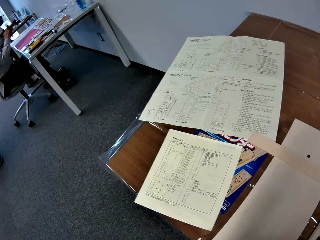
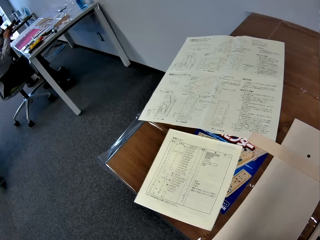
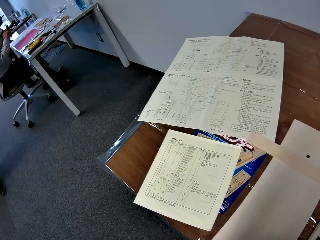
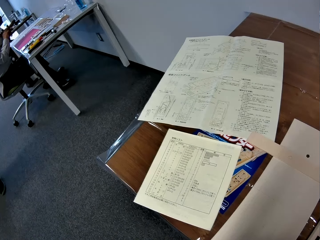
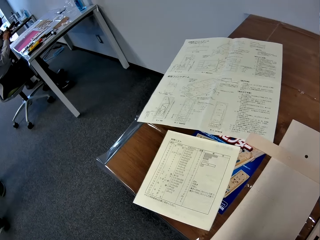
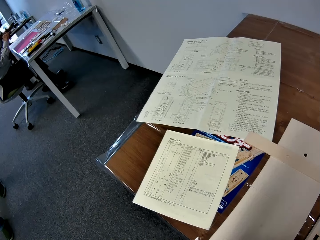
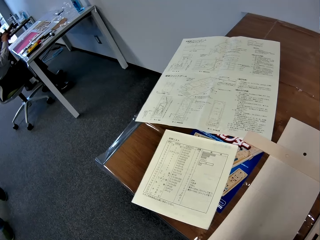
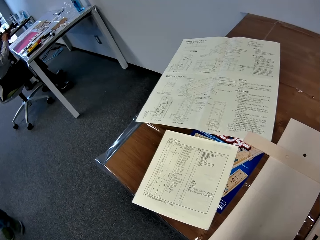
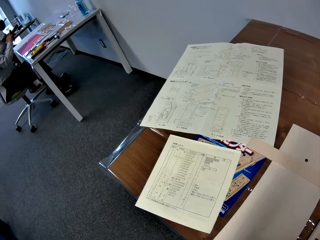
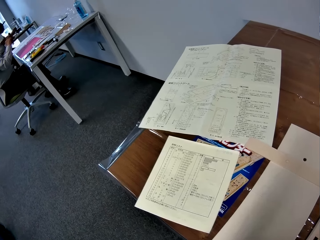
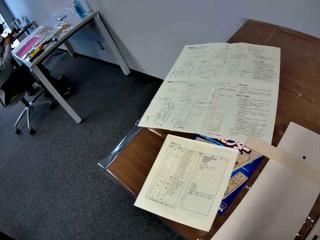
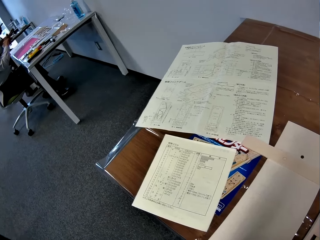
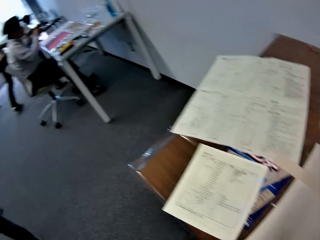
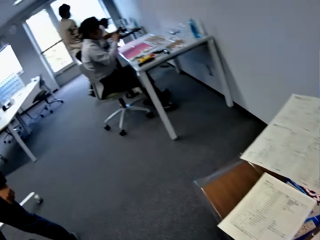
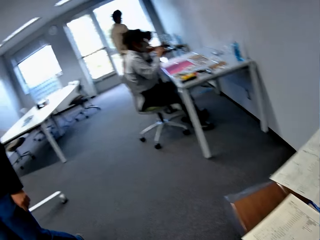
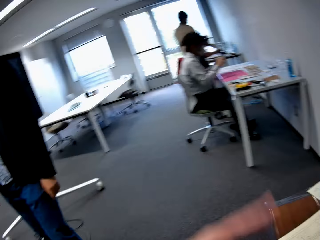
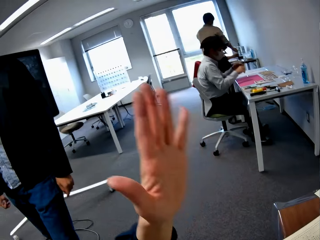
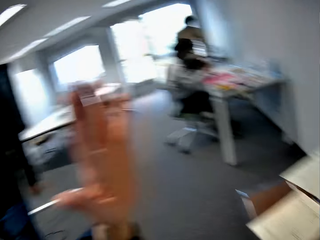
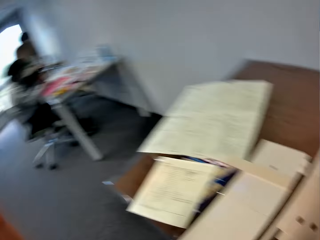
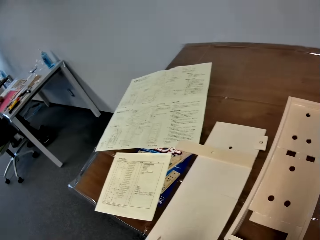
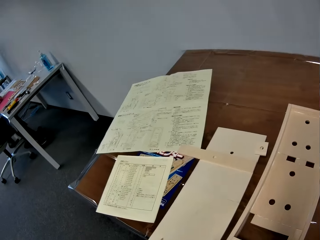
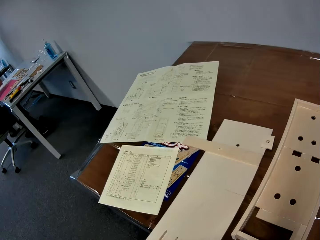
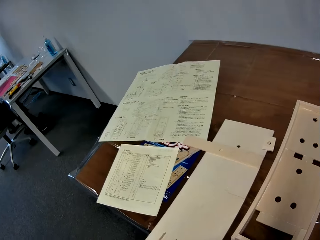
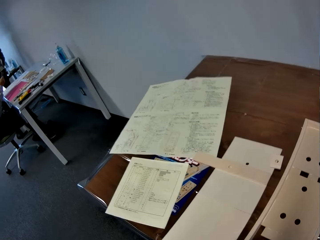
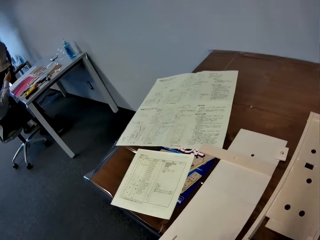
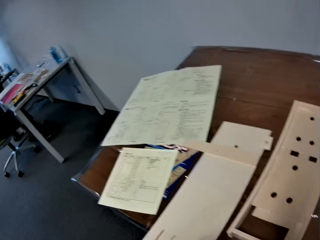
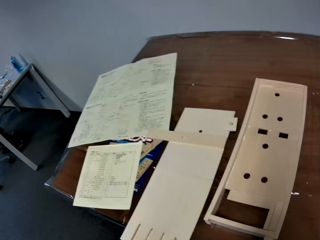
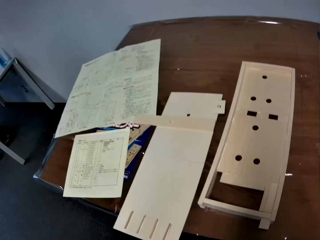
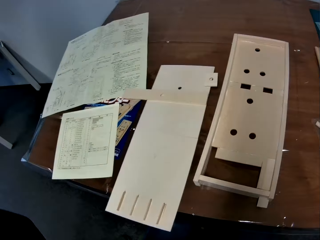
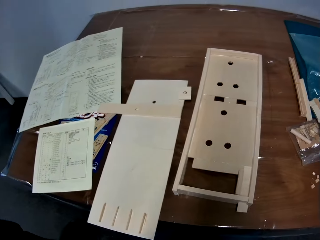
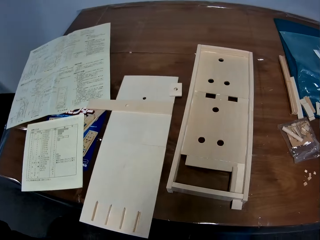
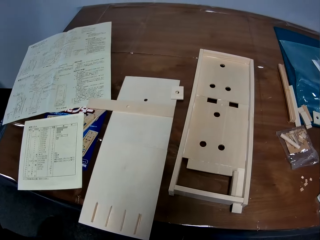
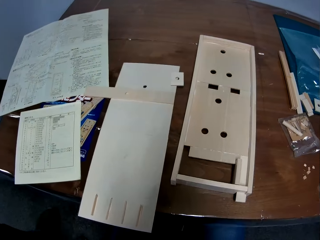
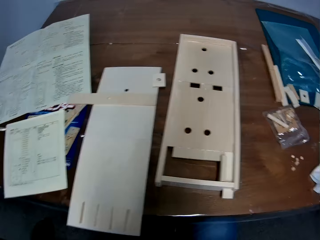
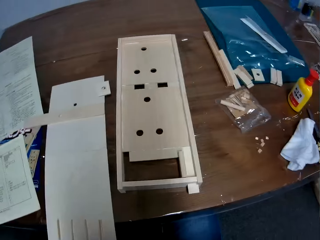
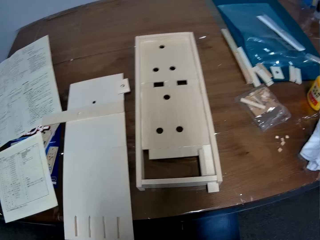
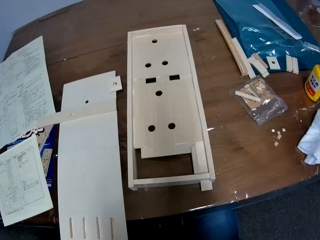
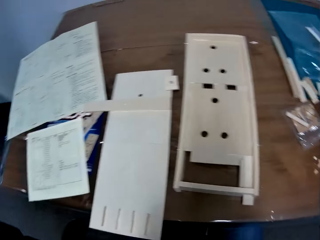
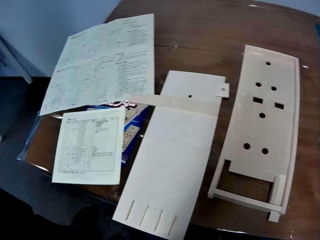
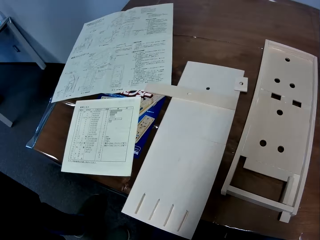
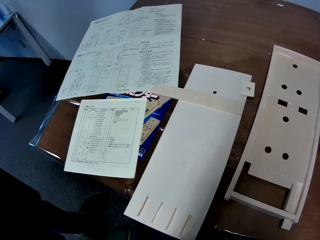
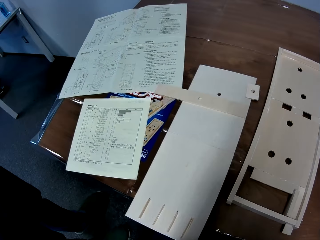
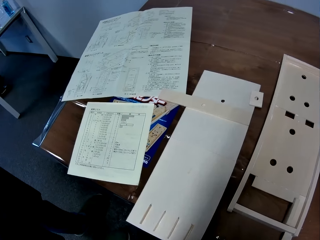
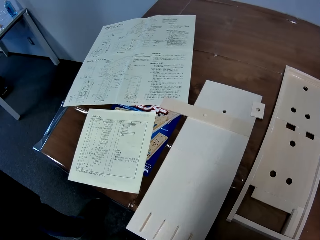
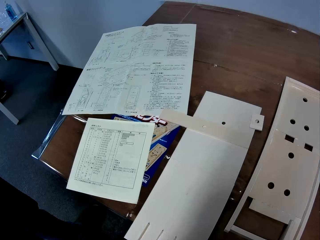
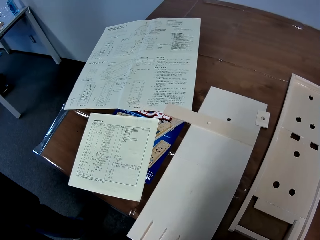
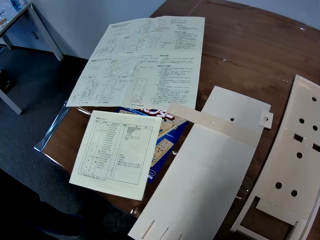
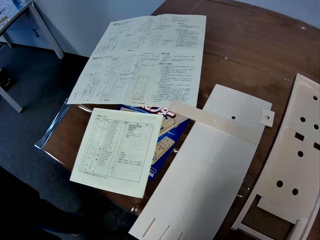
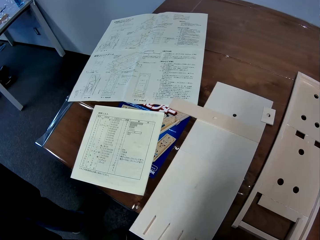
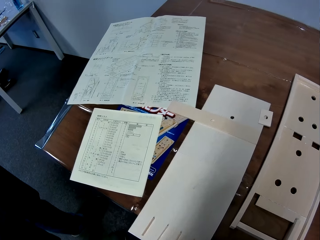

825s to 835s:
The camera wearer interacts with a colleague. He raises his left hand. A person sits on the desk. Another person stands. A third person stands in the middle of the room. A person raises a hand up. The camera wearer looks at the desk.

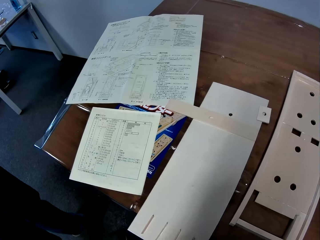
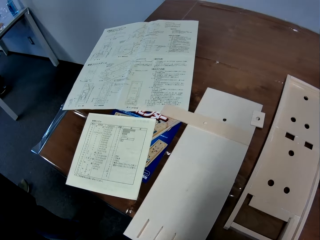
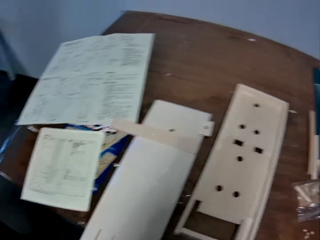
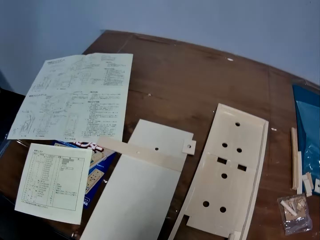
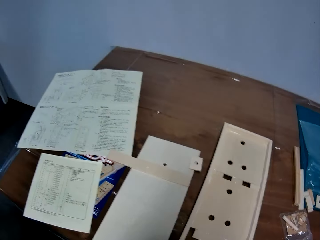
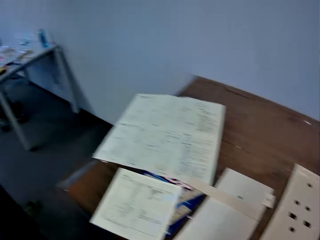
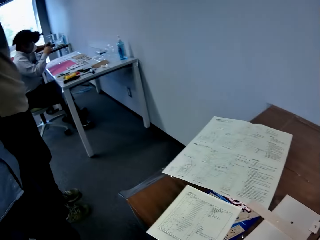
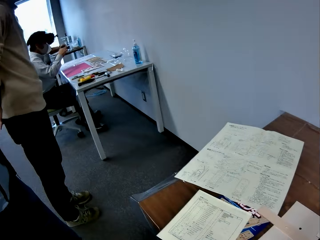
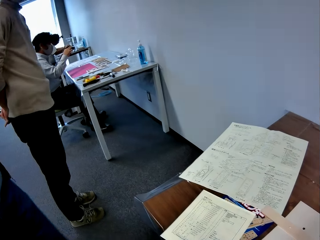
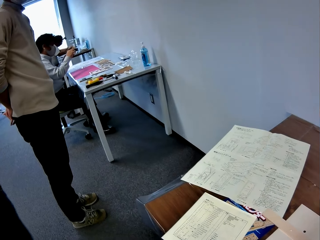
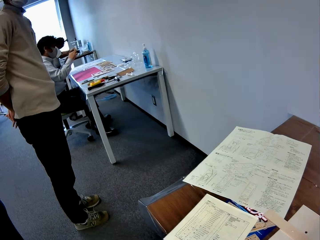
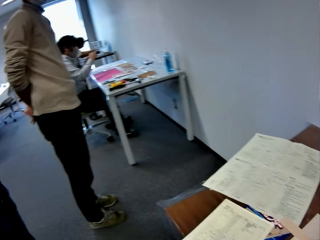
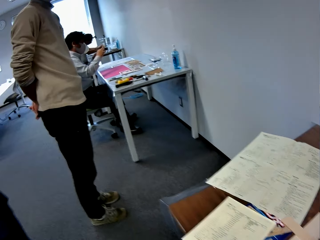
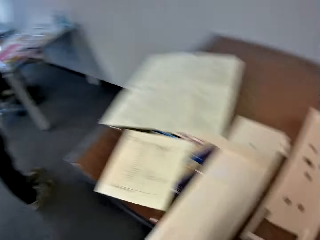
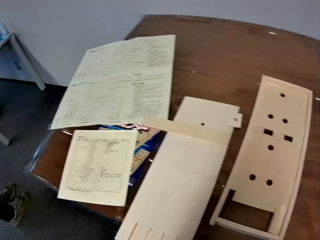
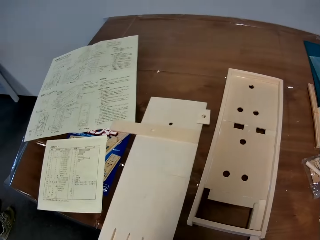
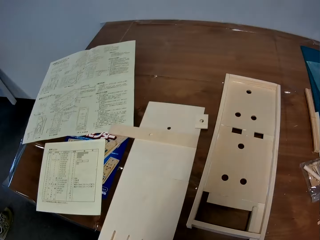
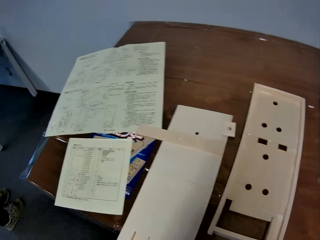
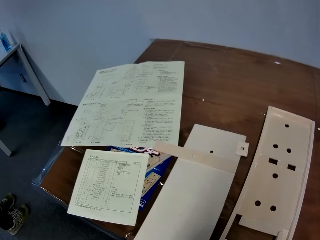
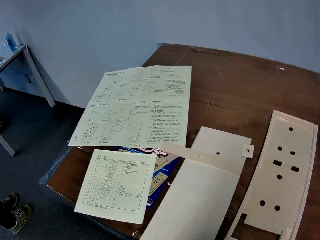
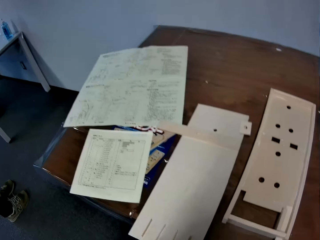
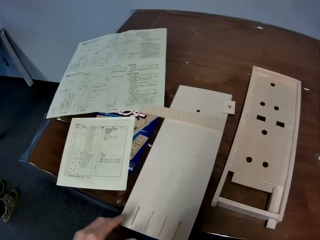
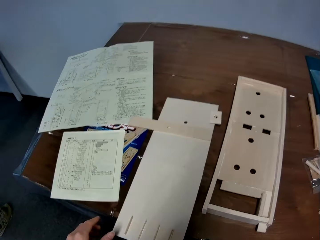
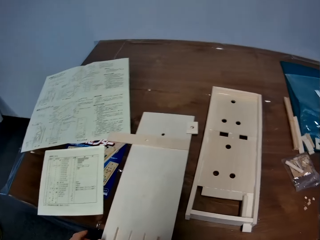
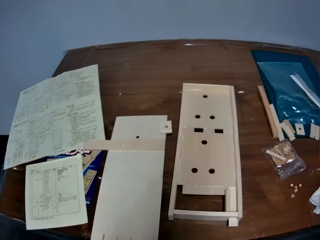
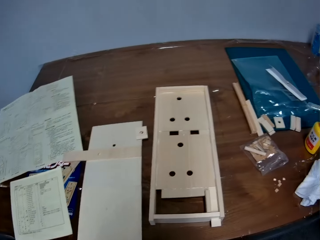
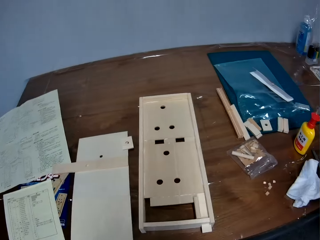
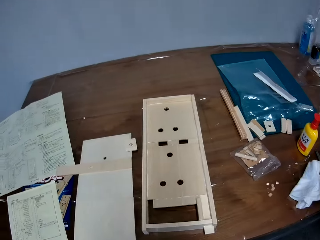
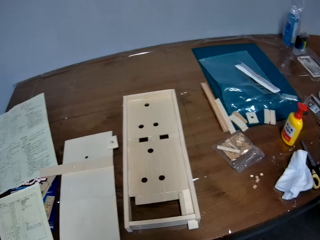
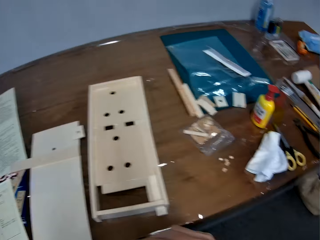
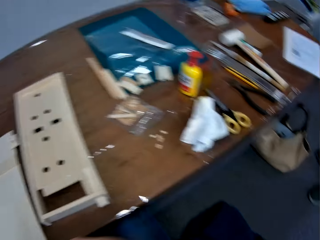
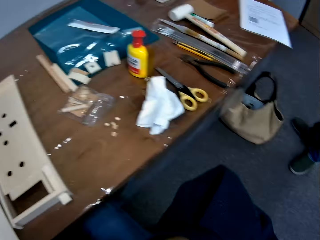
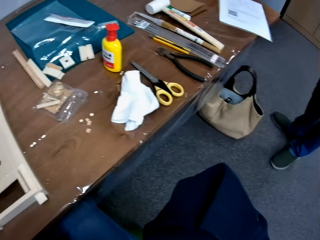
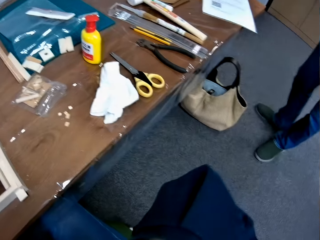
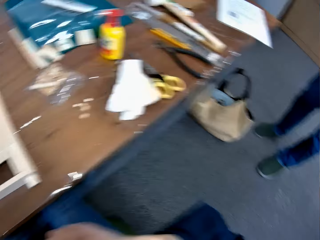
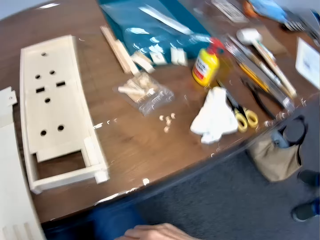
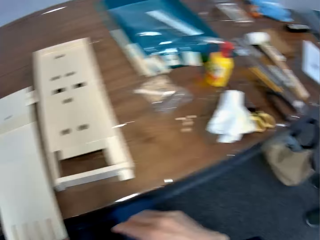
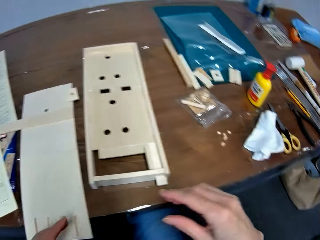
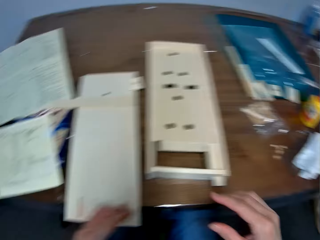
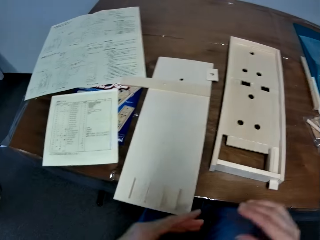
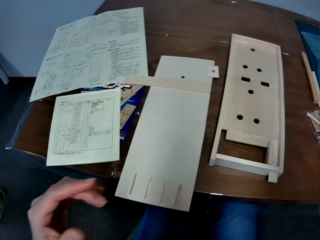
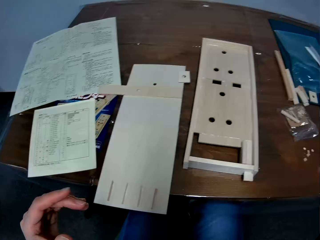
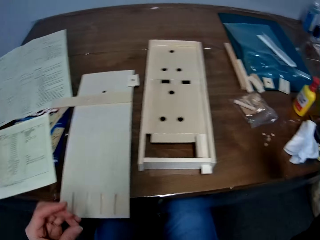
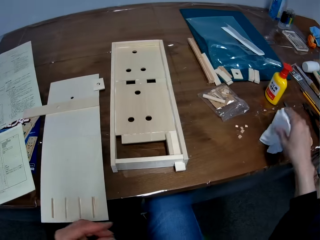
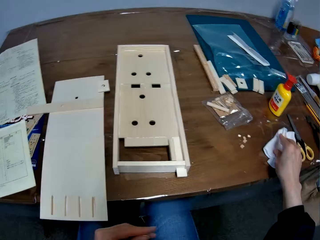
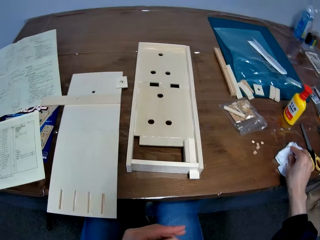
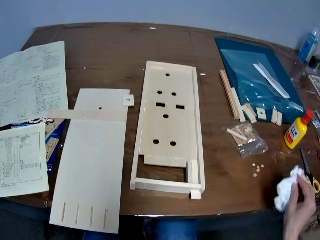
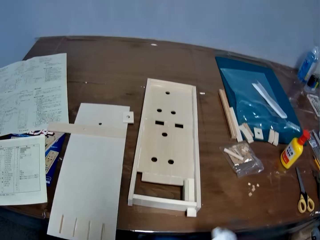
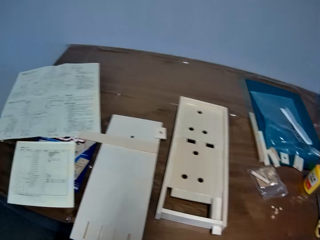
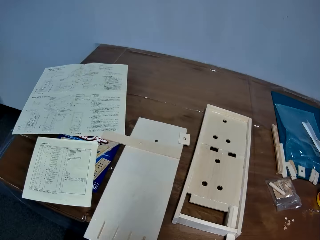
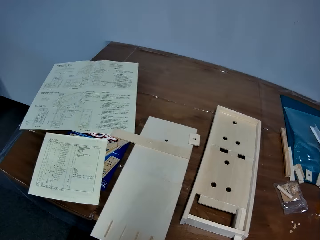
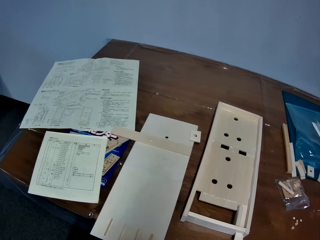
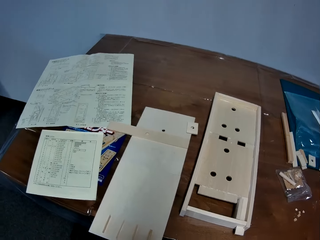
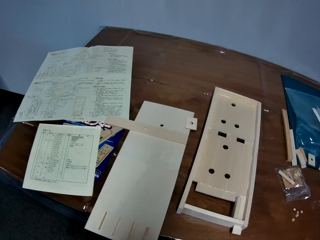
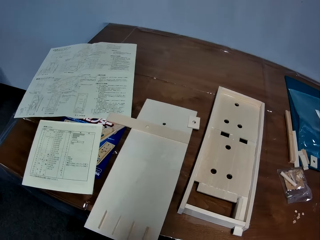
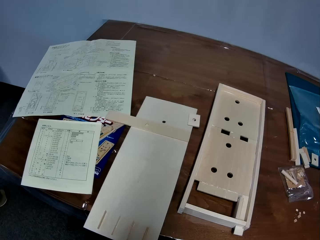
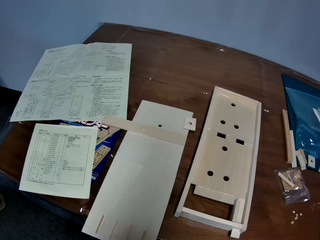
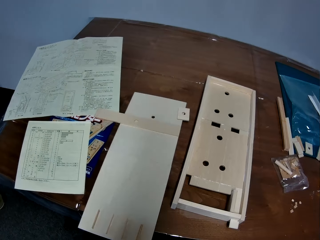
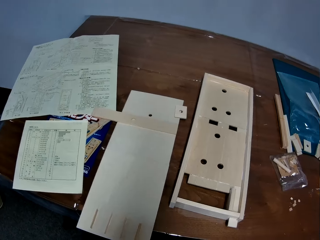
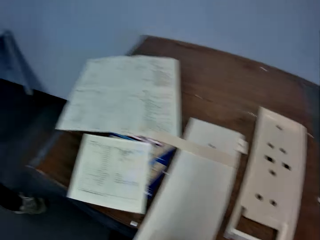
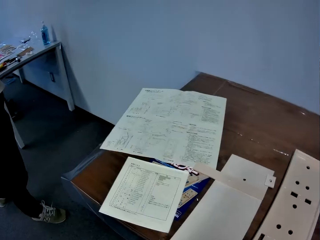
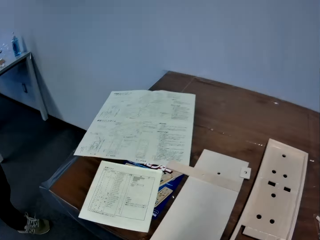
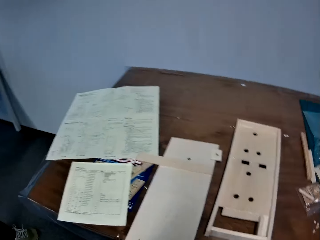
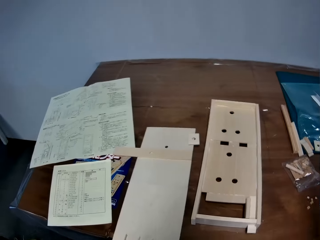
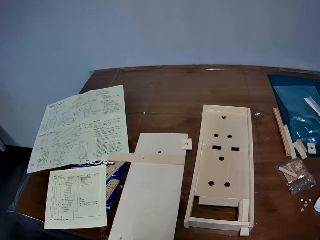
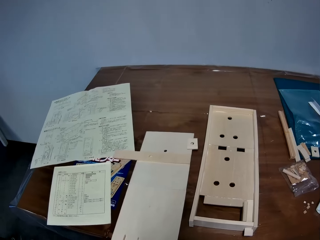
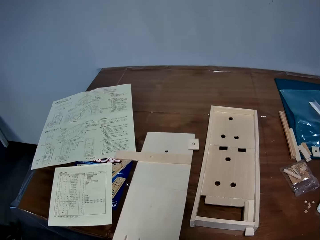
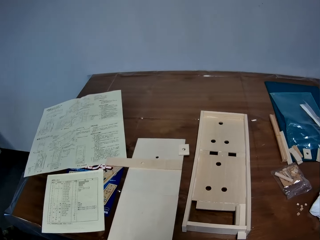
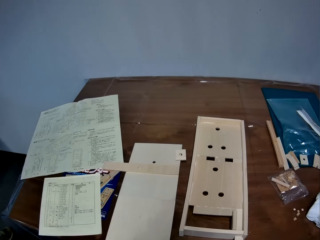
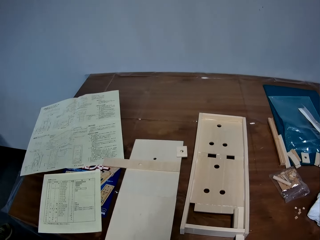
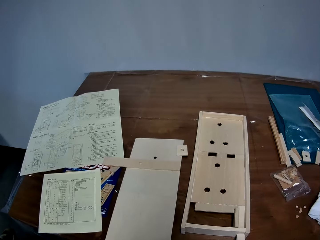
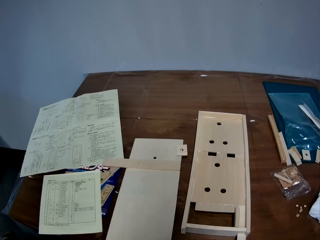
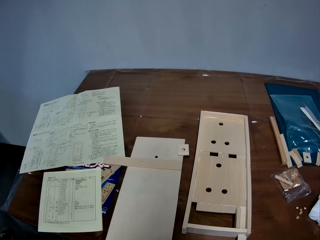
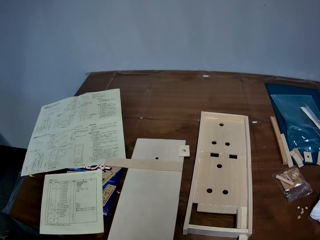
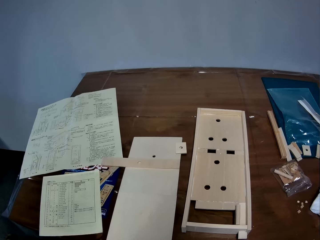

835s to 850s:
A person stands. Another person sits on the desk. The camera wearer looks at the desk. He picks up a tissue paper from the table with his right hand. He looks at the desk.
